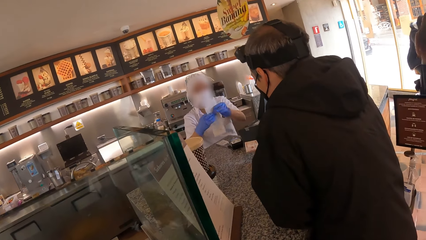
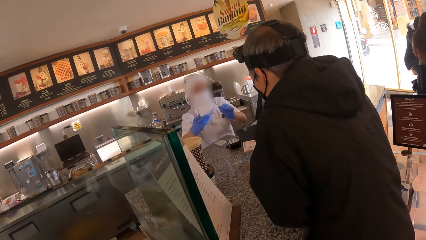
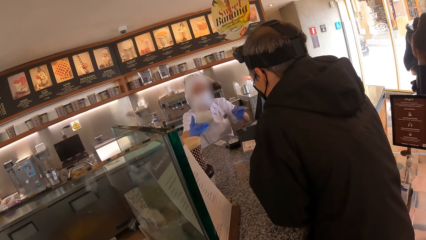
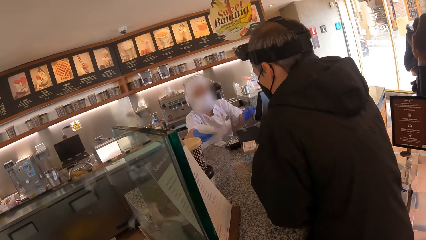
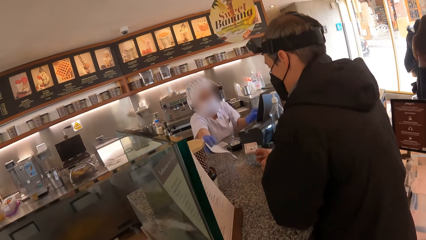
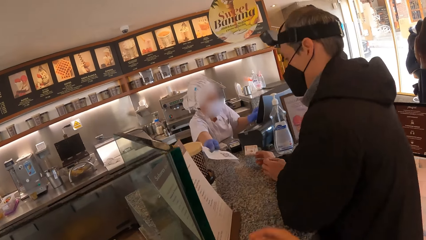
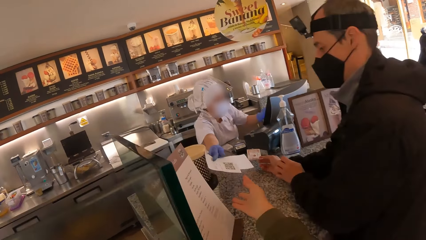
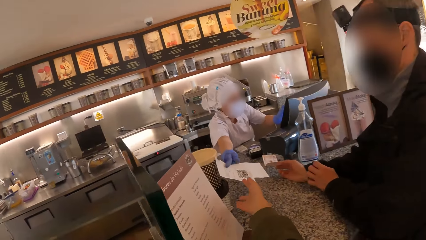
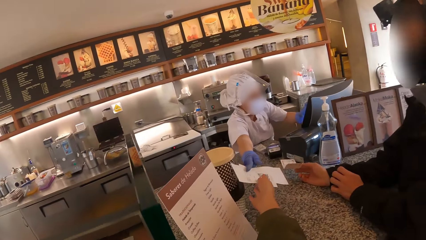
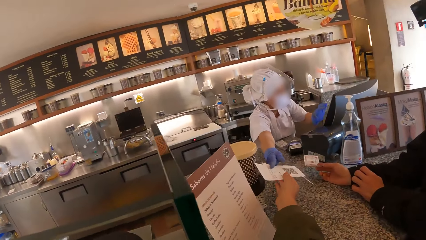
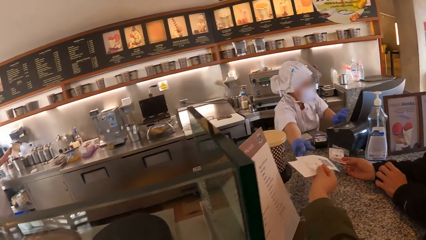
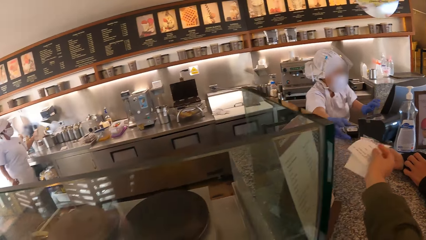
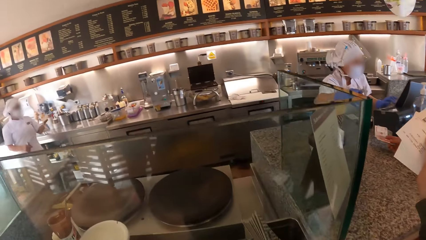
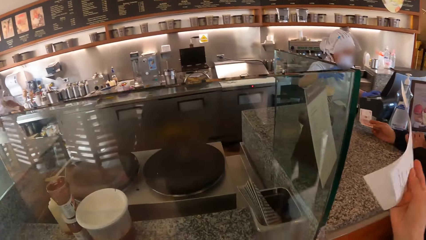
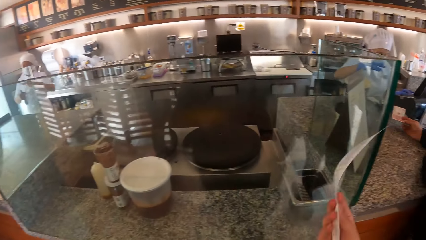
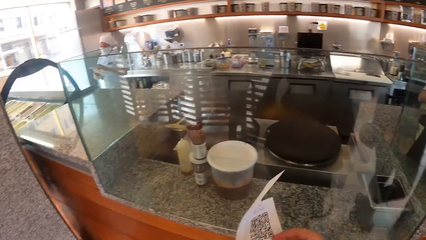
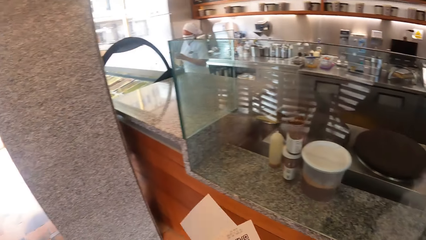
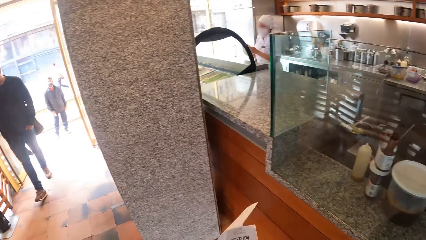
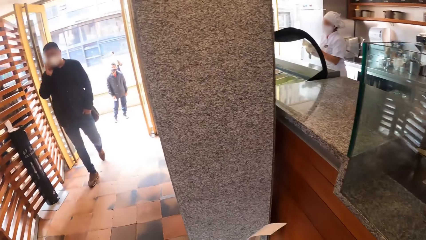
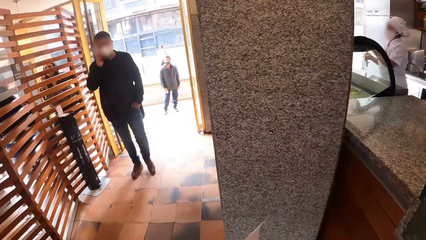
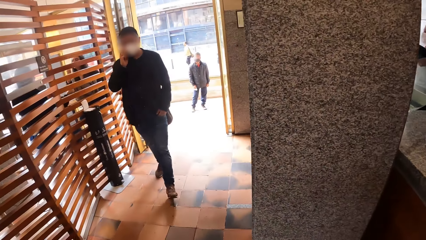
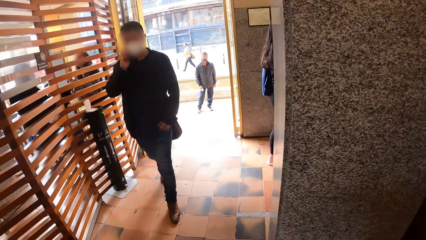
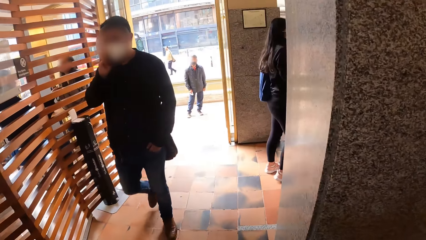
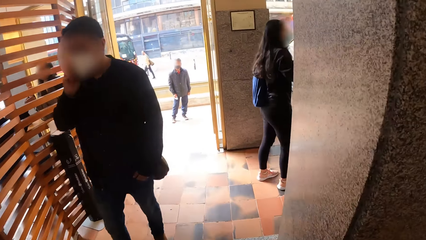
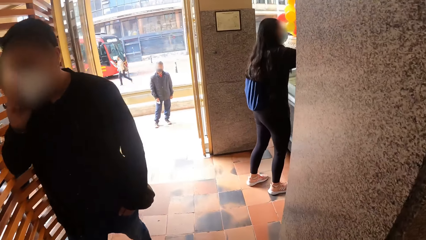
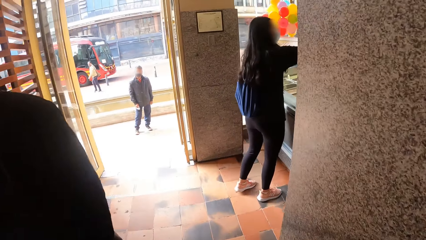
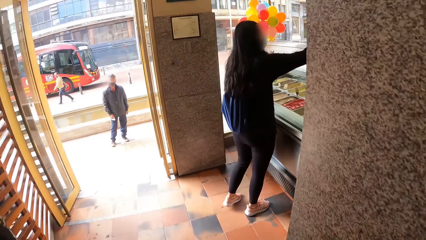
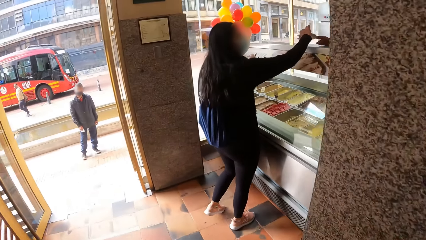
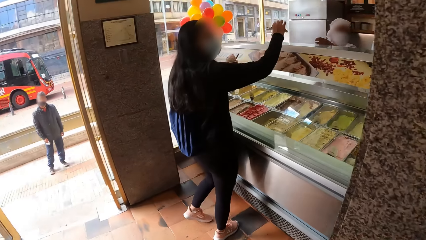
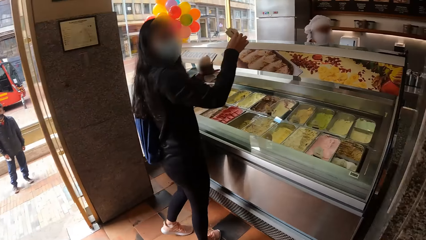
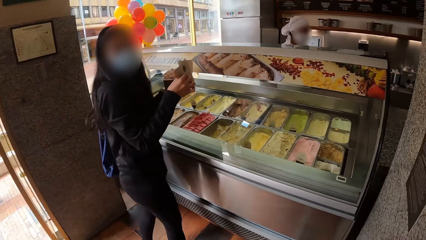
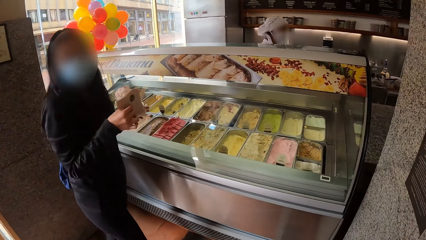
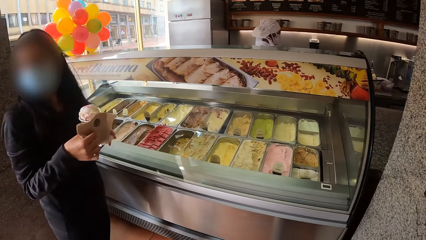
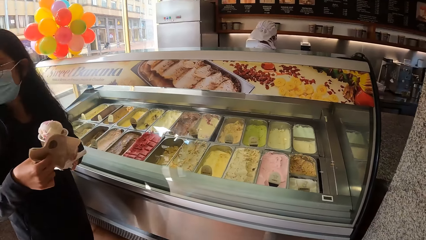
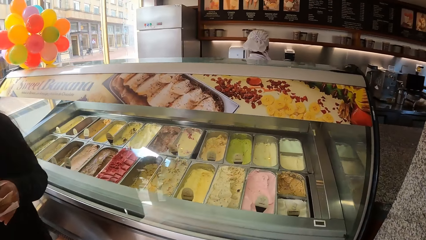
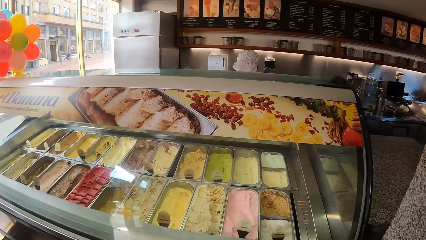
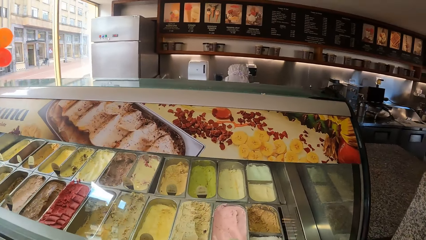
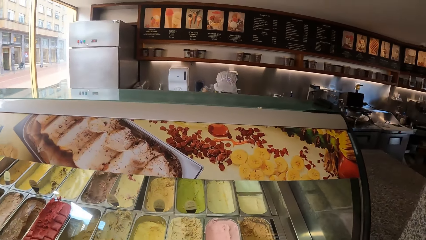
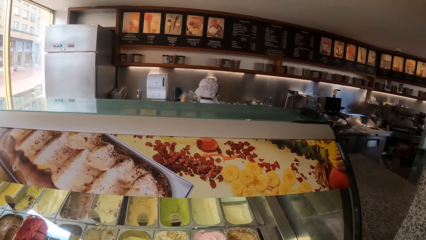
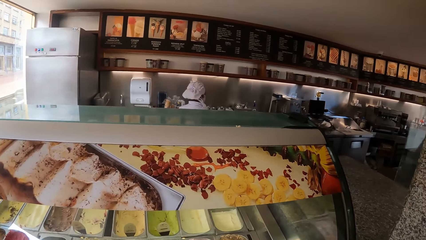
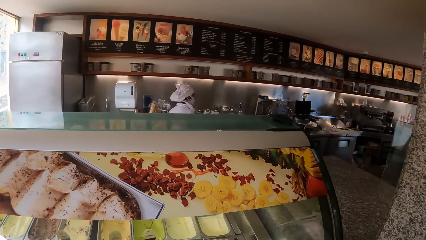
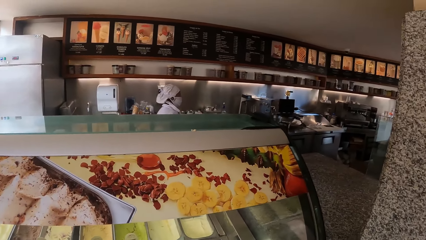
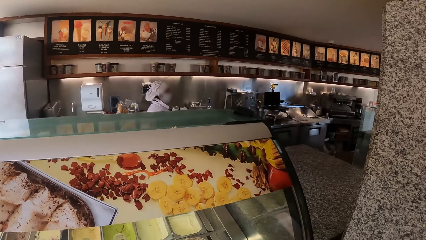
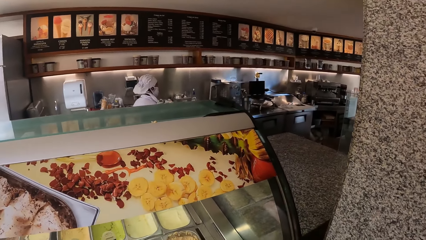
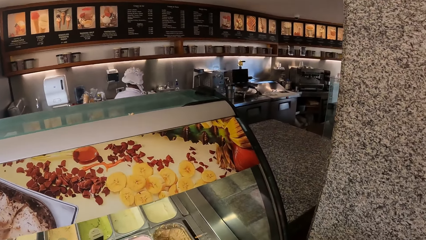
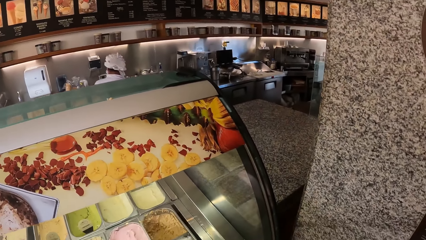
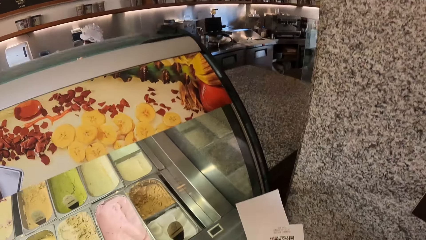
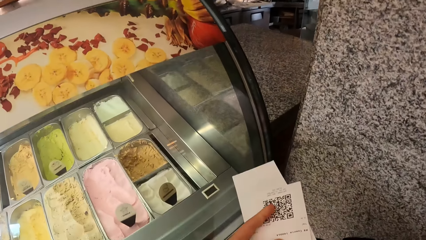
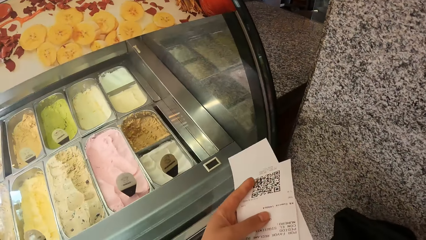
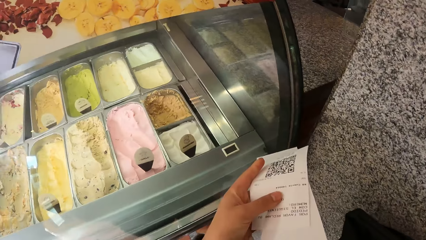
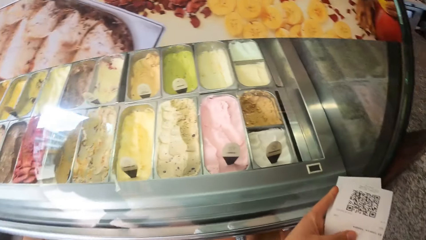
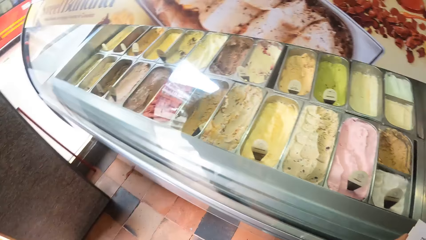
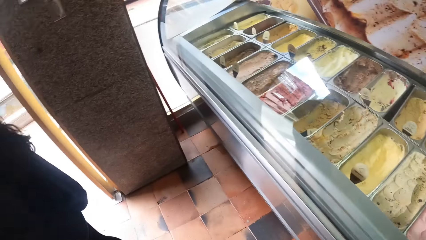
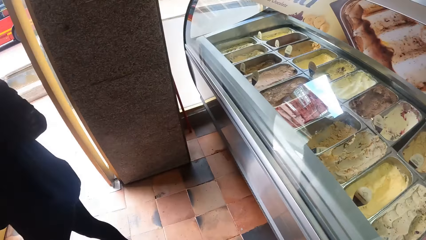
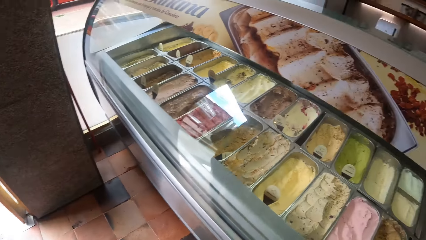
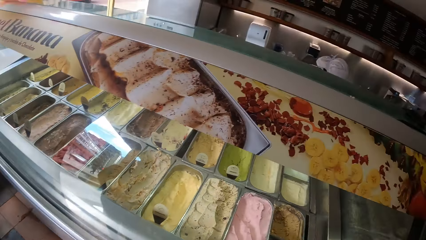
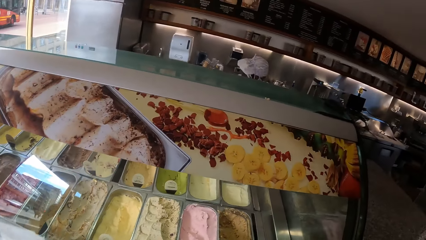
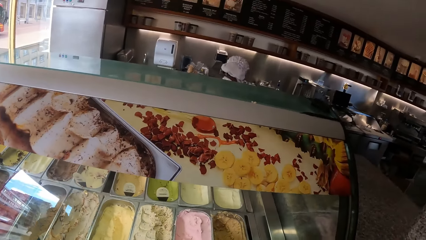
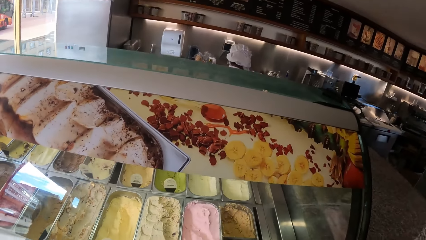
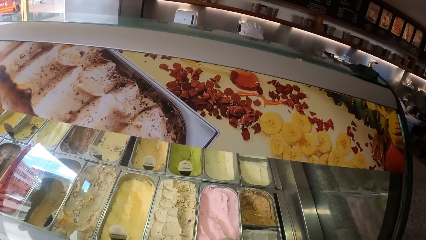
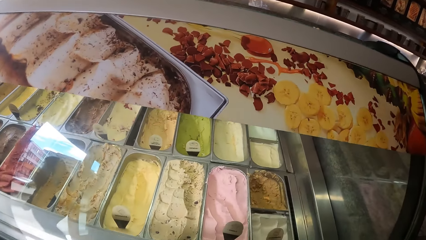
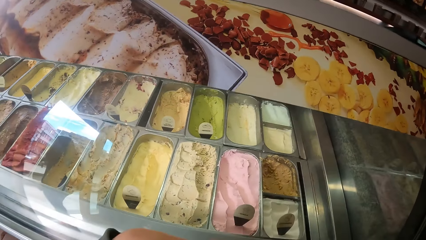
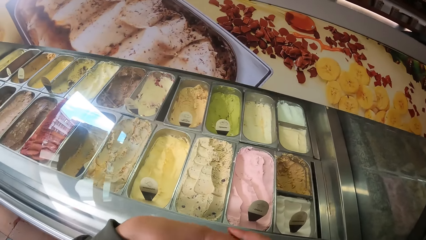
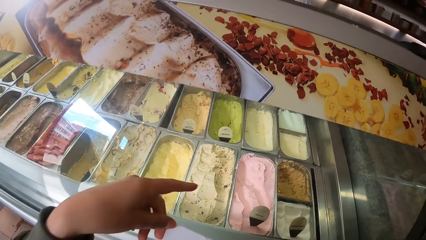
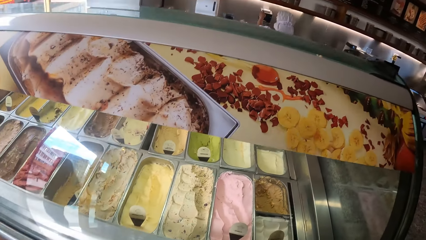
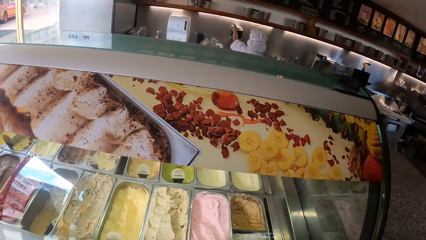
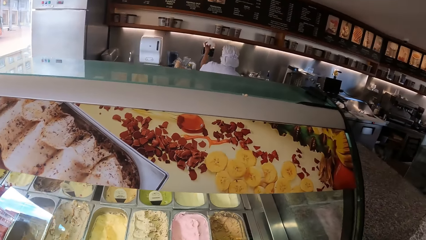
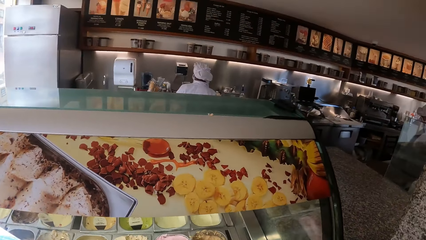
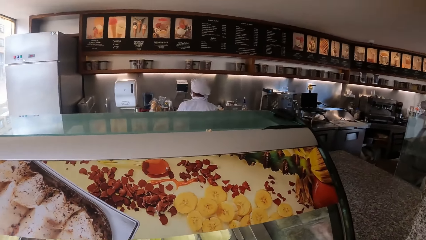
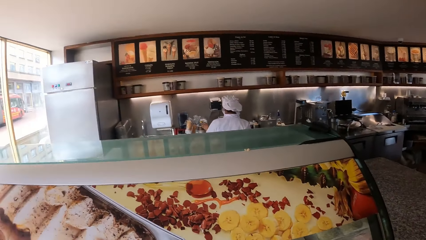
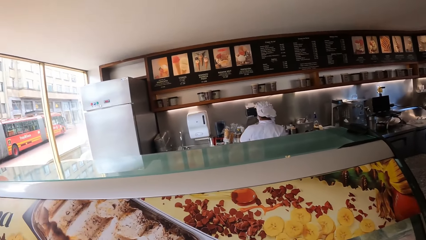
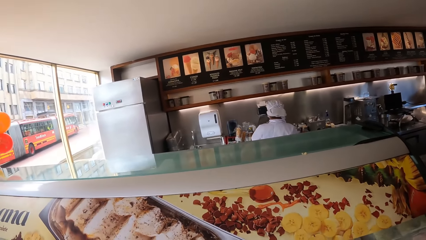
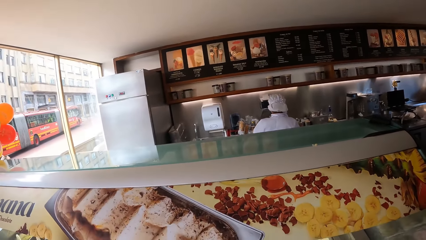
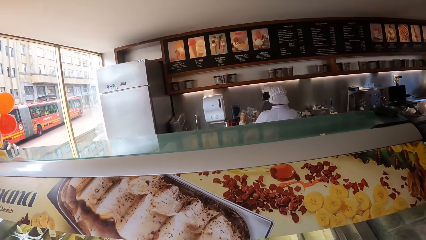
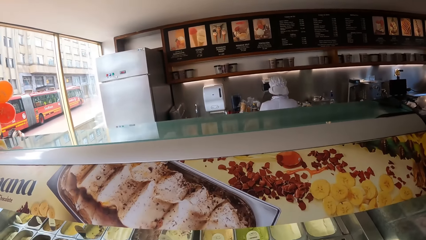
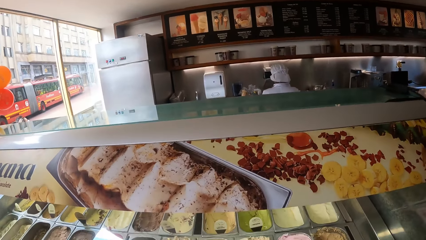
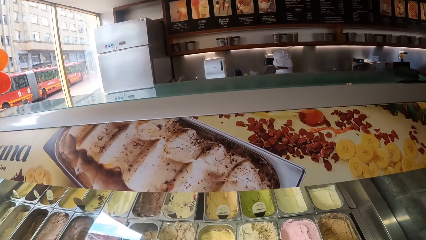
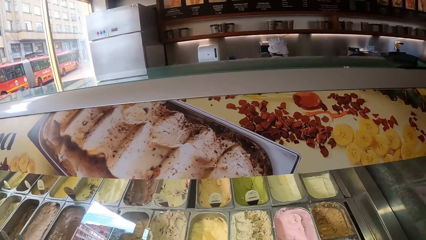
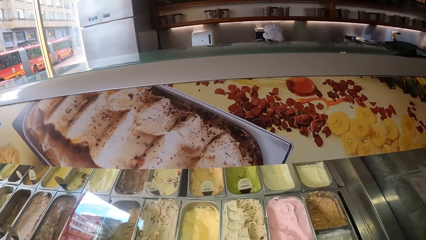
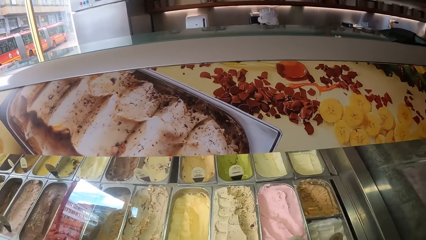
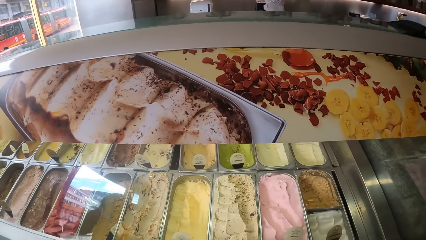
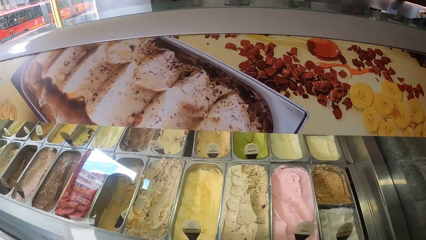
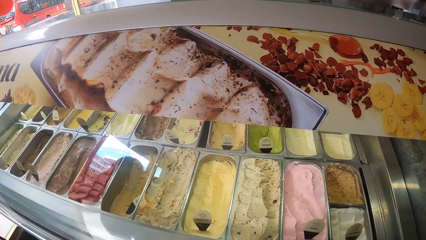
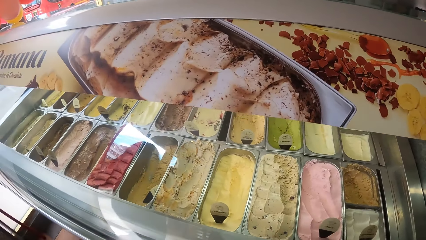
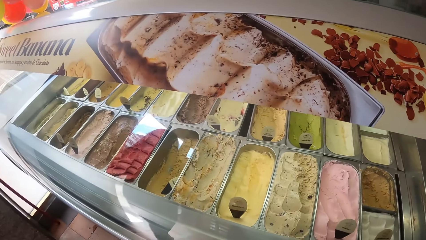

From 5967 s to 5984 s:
The camera wearer looks at a woman. He collects the paper slip from the woman with his right hand. He walks around the shop. He looks at the receipt. He looks at the ice cream in the display. He raises his left hand towards his face.
